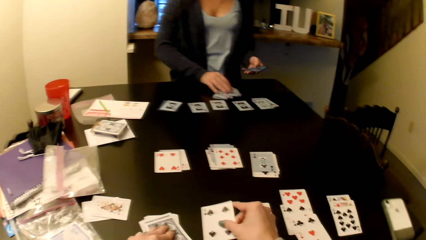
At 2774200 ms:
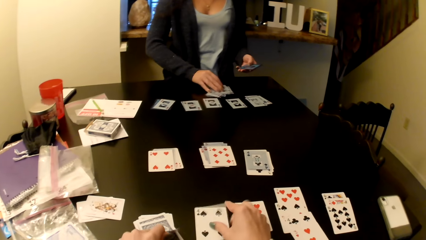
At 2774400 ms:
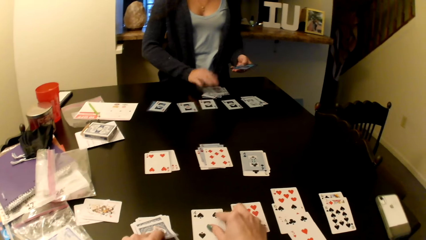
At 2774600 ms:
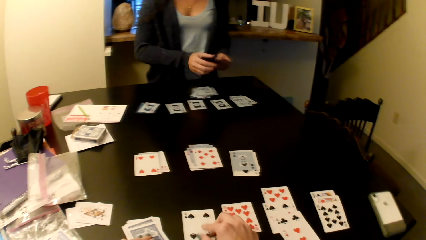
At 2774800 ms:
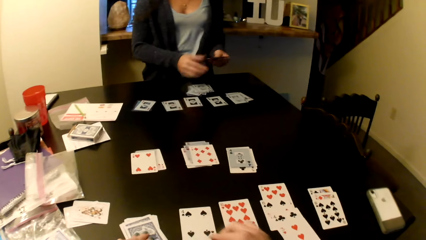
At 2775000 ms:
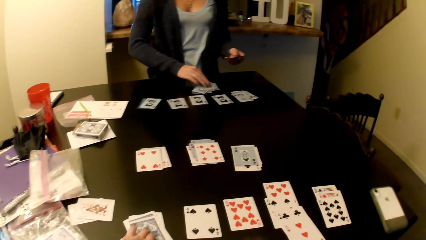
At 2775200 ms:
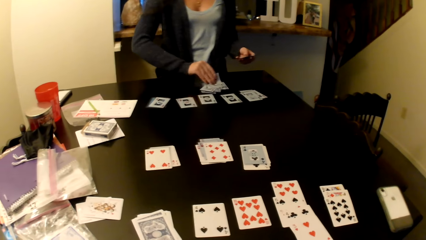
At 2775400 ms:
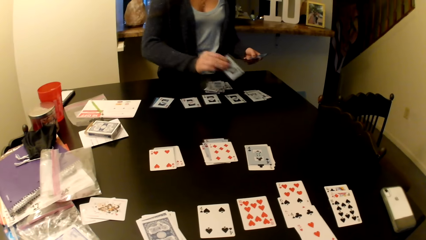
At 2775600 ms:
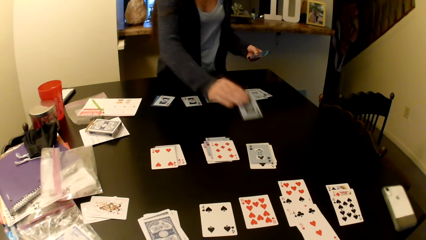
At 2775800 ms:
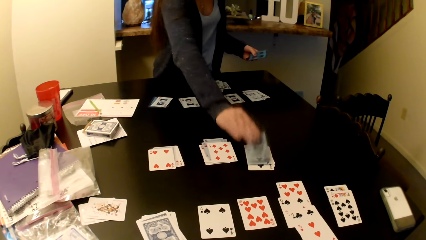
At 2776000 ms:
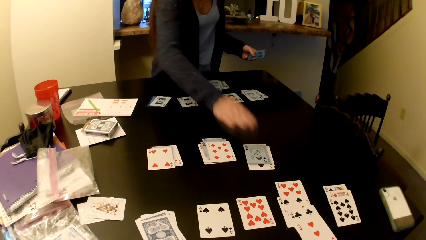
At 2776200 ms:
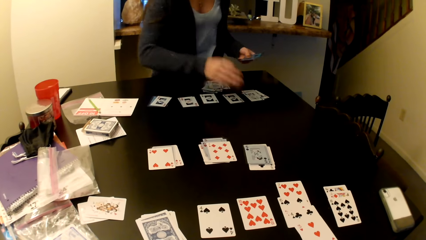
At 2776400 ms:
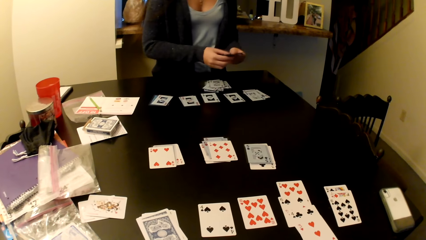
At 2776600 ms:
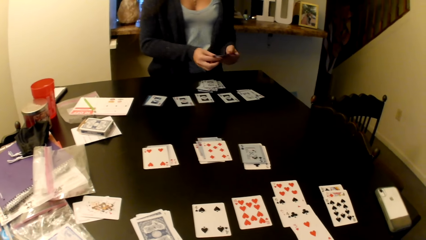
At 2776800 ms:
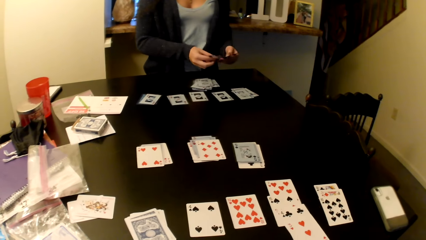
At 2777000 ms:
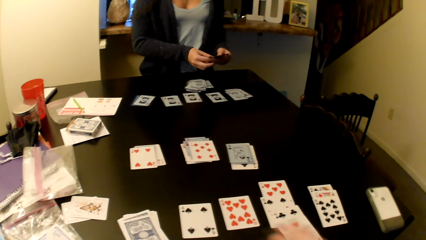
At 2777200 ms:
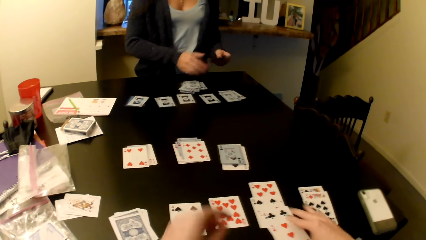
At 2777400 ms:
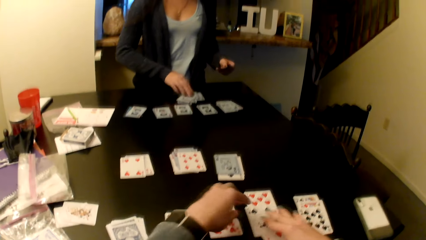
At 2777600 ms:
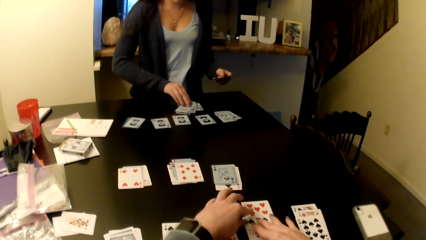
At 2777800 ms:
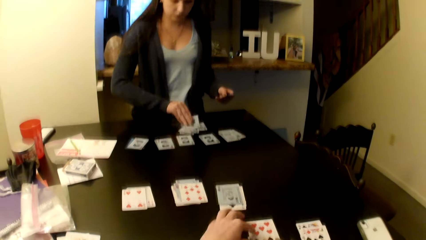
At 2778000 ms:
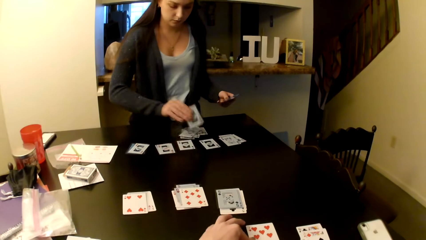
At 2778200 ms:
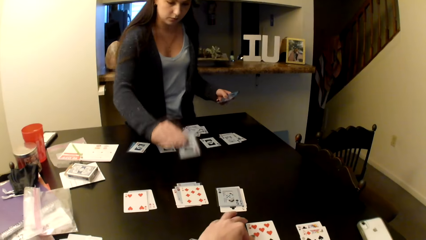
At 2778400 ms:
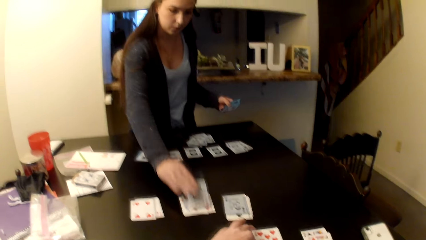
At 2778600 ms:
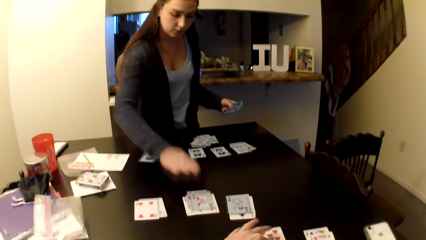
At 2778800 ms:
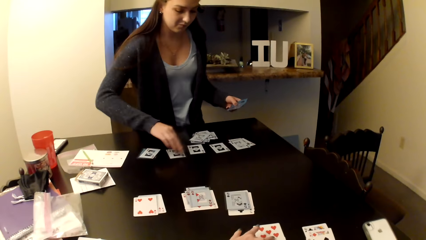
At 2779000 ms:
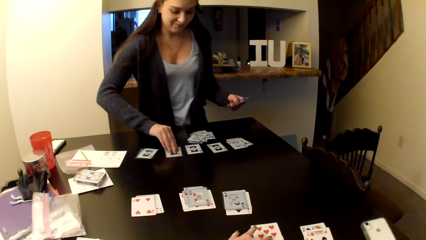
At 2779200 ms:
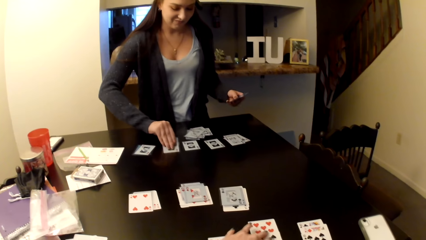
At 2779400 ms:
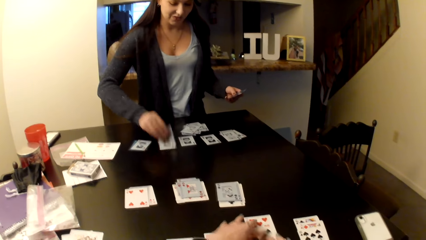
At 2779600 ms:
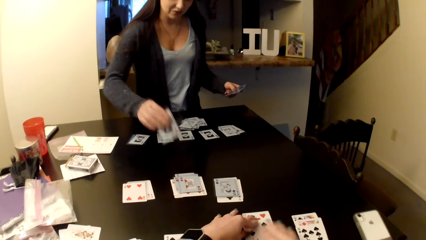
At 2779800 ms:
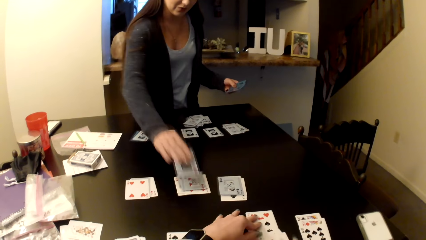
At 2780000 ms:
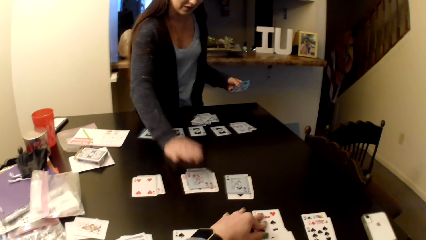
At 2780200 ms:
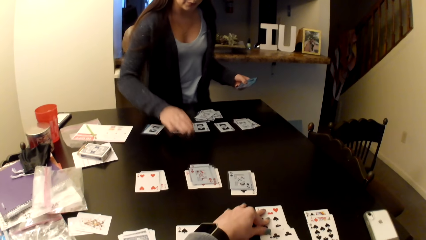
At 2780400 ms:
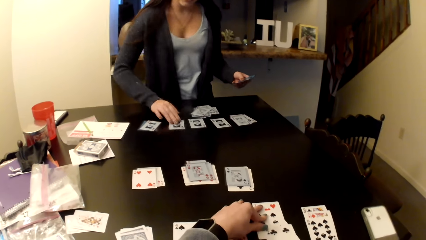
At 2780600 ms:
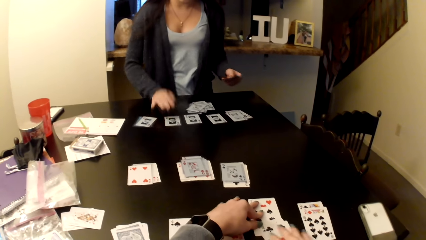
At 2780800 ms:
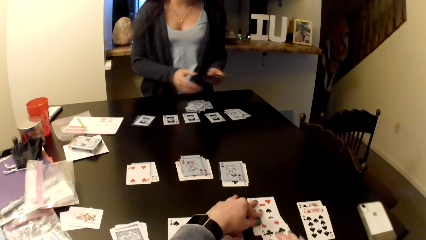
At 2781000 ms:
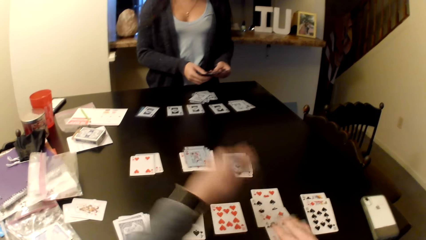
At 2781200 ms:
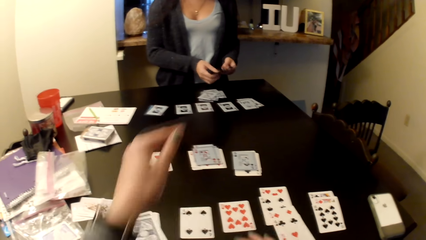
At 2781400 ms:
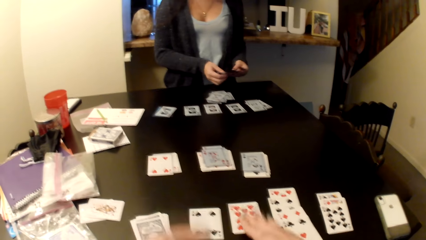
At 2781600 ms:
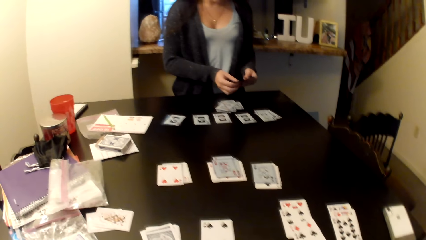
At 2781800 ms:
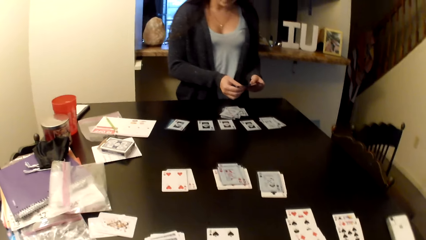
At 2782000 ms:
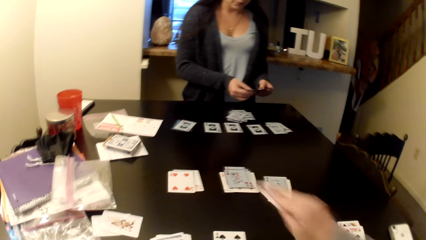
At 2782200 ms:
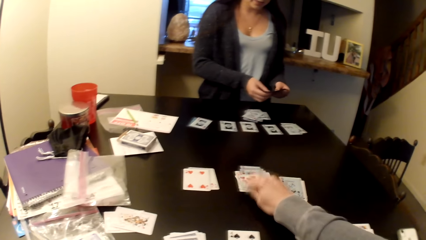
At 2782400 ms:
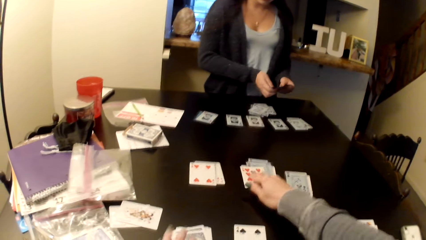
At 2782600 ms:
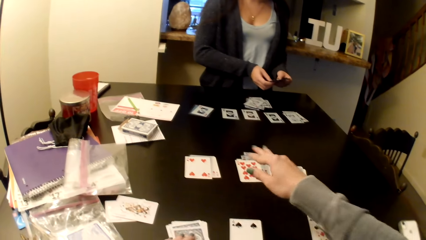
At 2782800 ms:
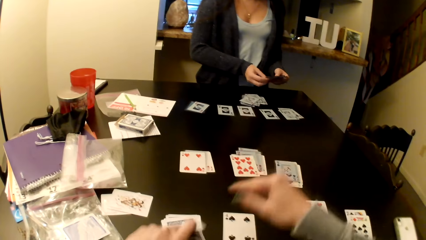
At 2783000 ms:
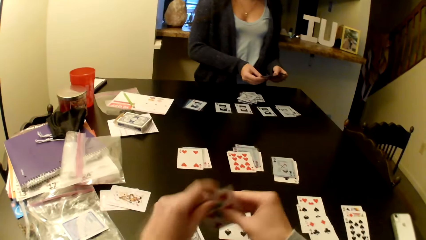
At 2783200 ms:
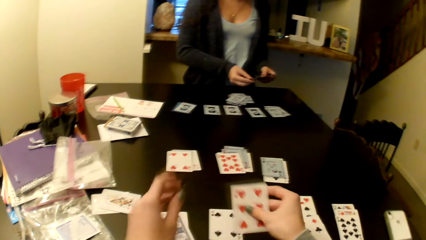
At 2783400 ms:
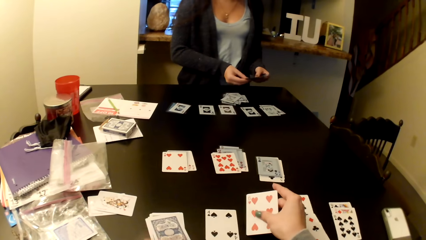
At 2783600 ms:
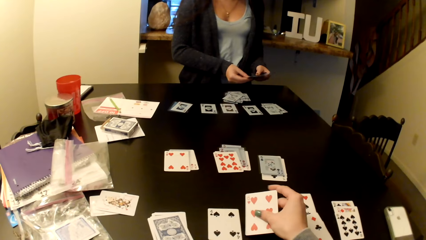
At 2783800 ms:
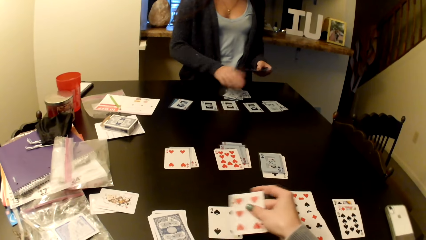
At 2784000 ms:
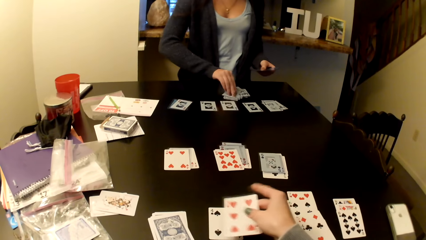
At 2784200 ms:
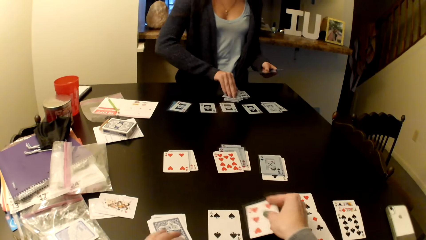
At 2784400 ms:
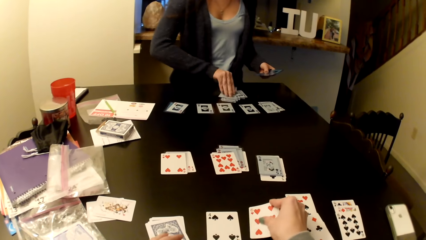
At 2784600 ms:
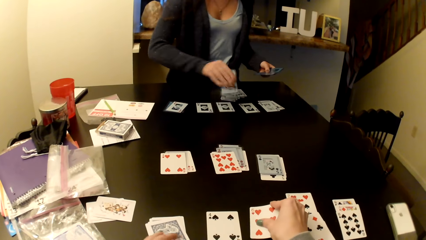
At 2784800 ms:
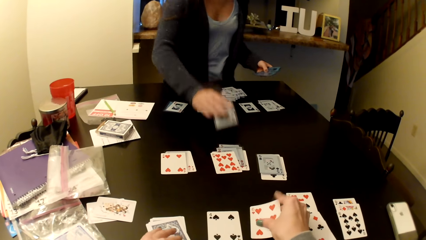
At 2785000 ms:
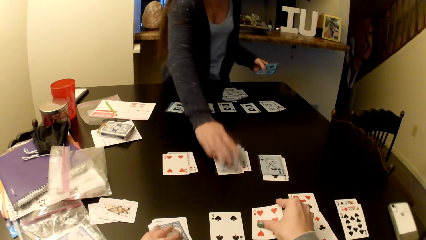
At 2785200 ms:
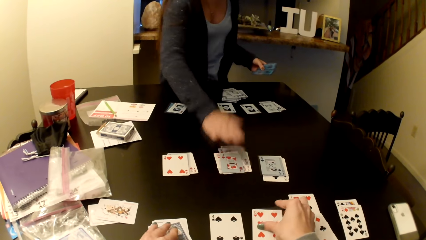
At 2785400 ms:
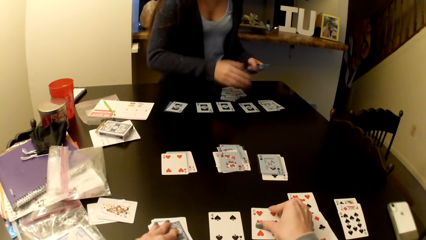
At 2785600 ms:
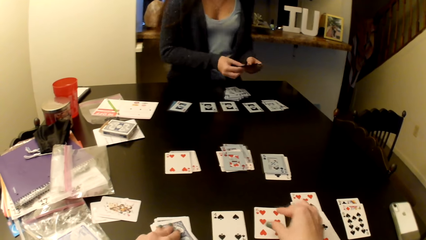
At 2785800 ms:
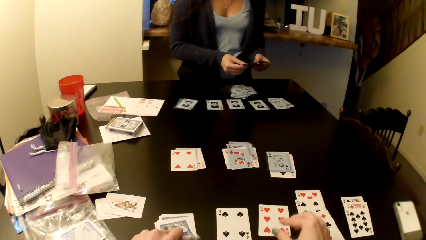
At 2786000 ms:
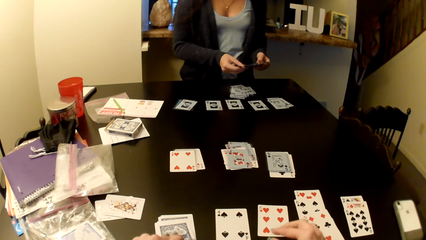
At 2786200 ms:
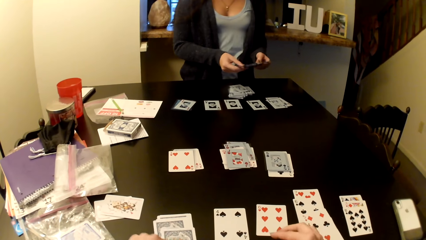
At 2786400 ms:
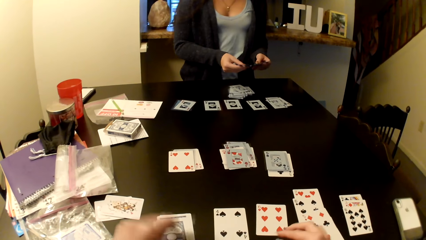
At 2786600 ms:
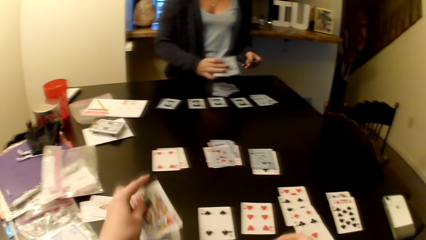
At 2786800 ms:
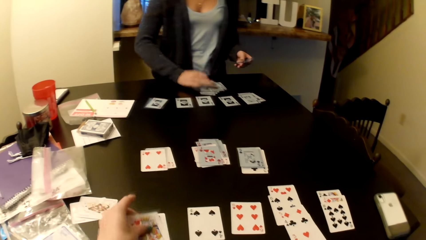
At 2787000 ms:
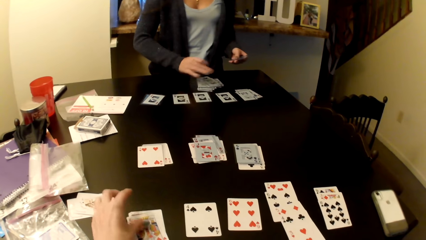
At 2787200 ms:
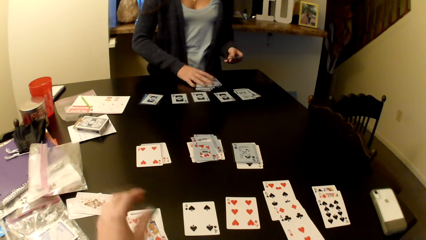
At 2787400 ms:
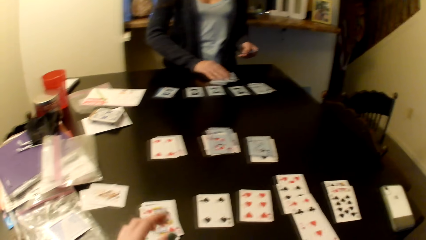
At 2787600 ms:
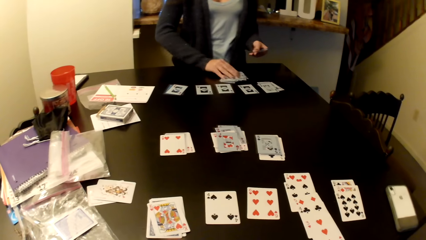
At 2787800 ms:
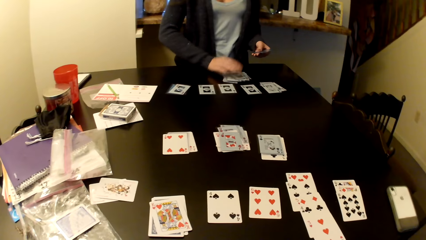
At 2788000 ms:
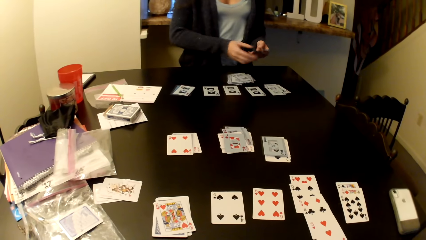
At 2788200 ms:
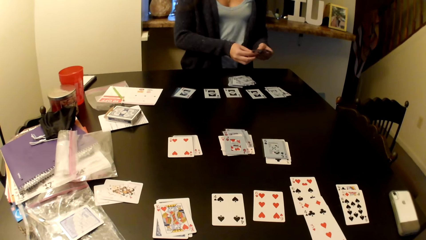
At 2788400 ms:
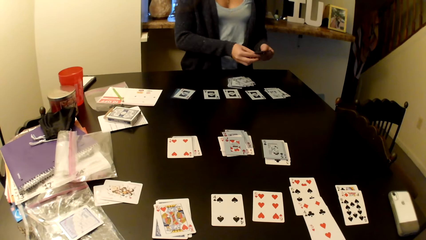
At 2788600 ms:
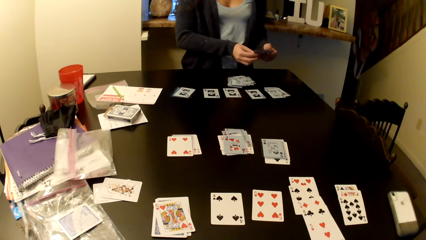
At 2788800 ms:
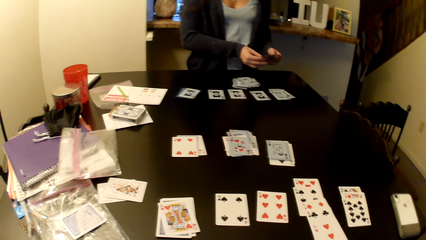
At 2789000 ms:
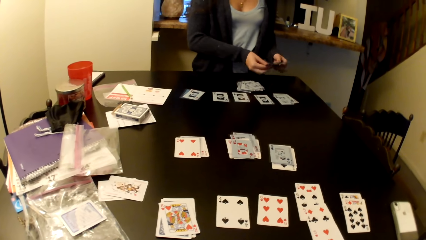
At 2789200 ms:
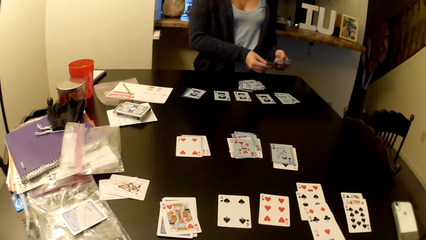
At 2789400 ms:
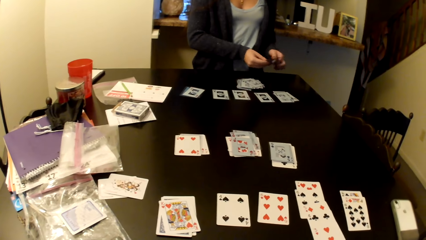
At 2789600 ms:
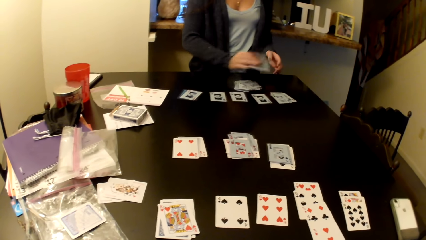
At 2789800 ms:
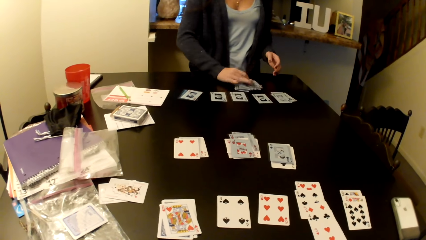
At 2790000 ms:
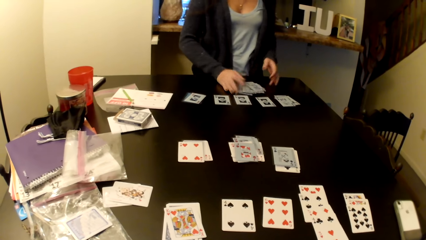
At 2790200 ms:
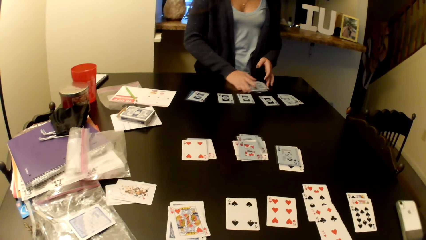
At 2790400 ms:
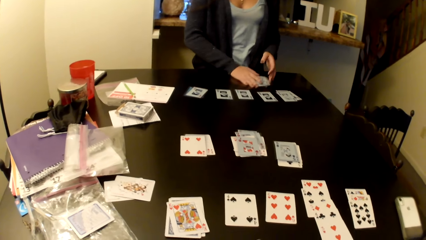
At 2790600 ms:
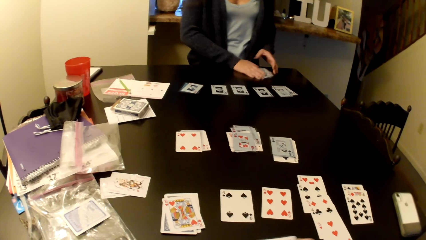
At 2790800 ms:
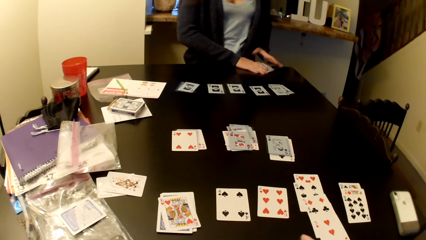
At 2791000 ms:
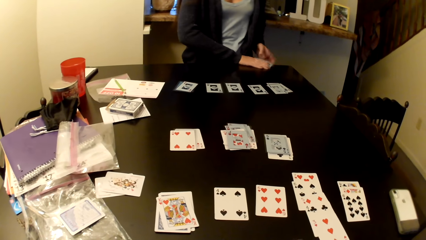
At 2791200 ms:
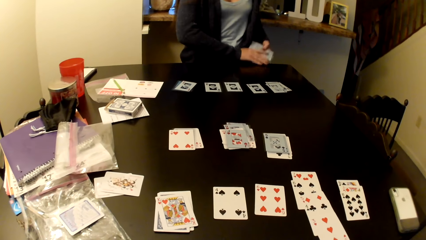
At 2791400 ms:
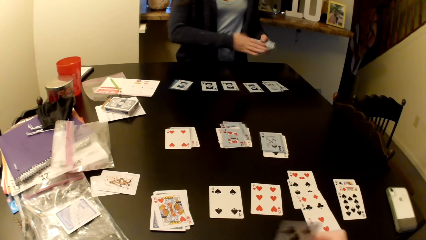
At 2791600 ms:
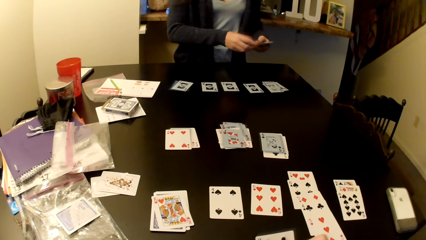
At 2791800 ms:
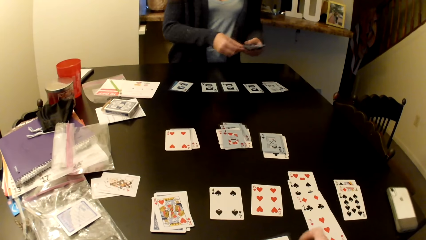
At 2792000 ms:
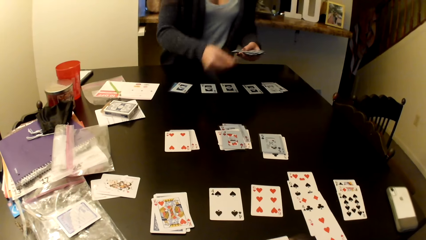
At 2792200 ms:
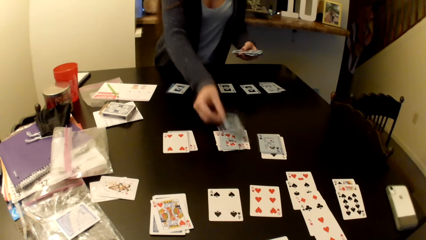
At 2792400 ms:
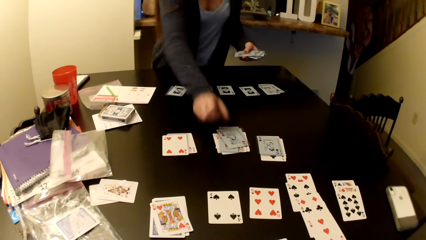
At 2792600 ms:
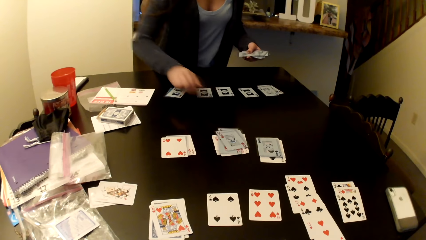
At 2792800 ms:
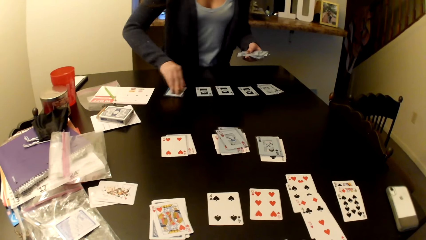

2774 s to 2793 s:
The camera wearer places a card on the table. A woman places the card on the table. She shuffles the card. The camera wearer talks to the woman. The woman places the card on top of the cards on the table. The camera wearer arranges the card on the table. They place the card on top of the cards on the table. They place the card on the table. The woman puts the card on the table and selects the cards on her hands. The camera wearer puts the card on the table. The woman shuffles the card, collects the cards on the table, shuffles the card and places the card on the table.
